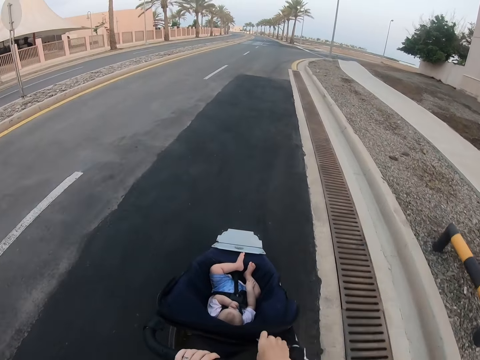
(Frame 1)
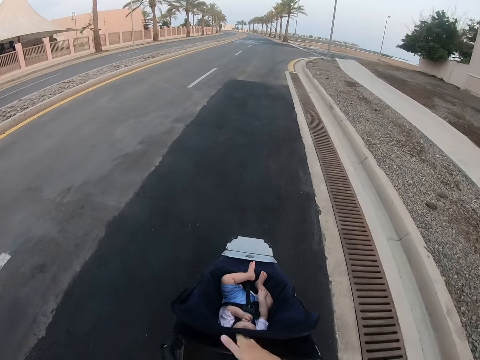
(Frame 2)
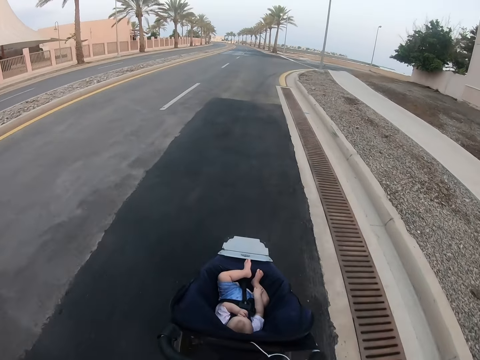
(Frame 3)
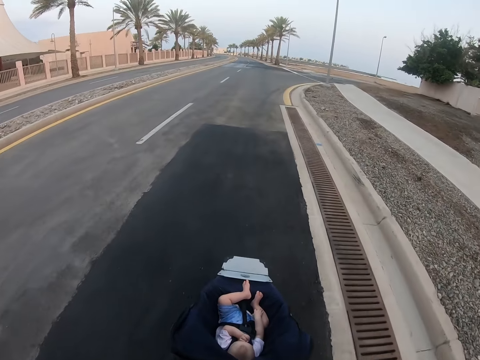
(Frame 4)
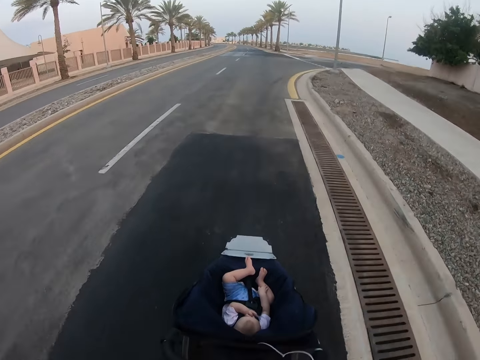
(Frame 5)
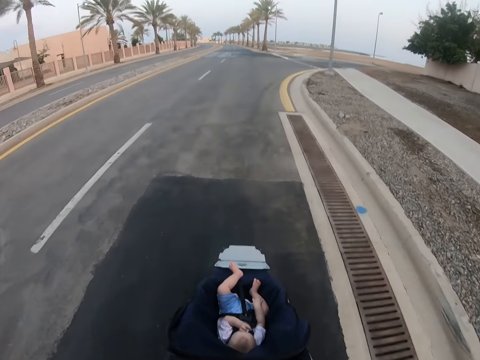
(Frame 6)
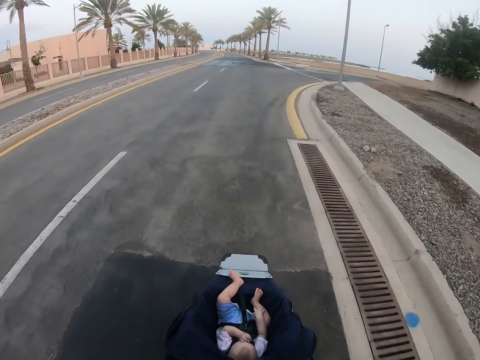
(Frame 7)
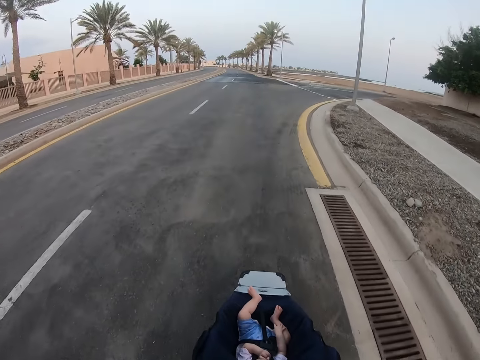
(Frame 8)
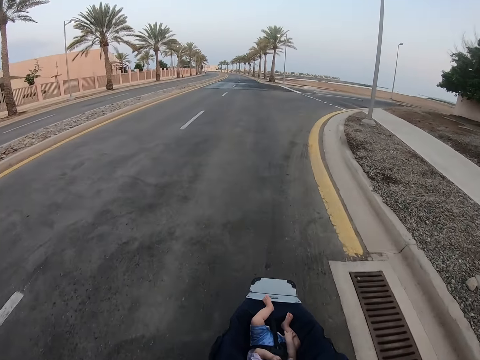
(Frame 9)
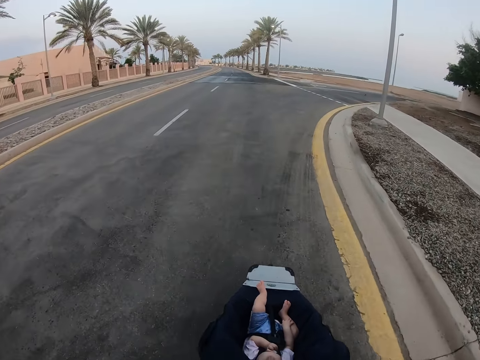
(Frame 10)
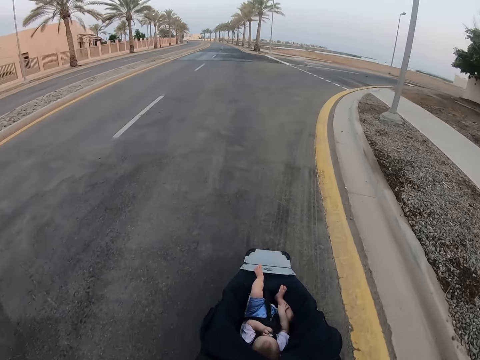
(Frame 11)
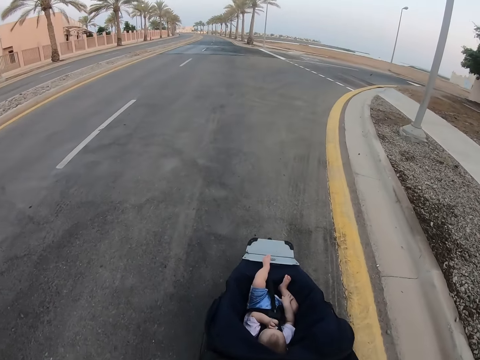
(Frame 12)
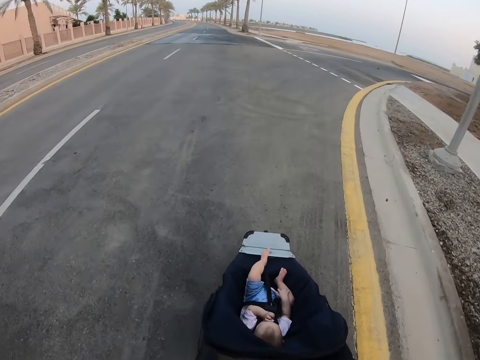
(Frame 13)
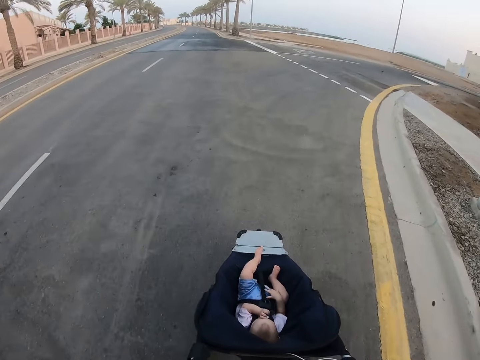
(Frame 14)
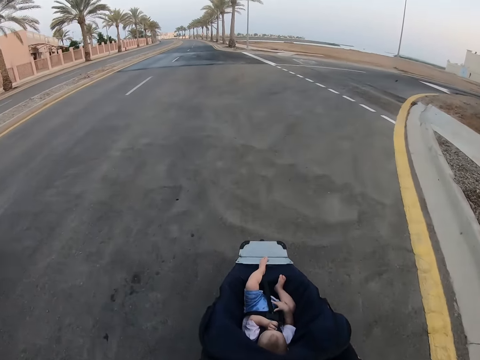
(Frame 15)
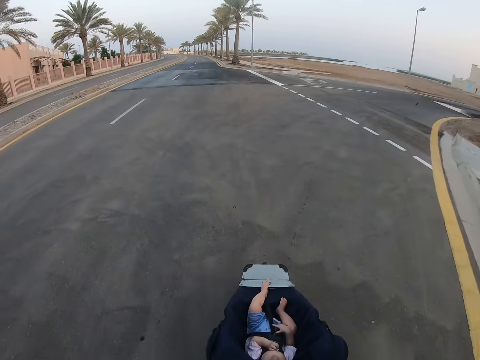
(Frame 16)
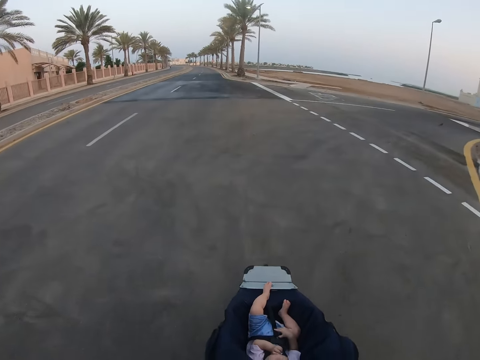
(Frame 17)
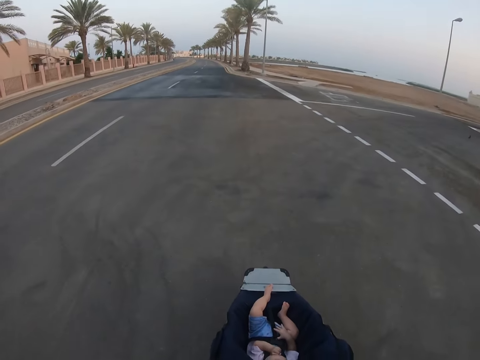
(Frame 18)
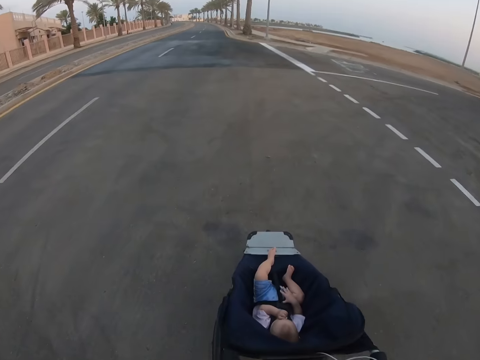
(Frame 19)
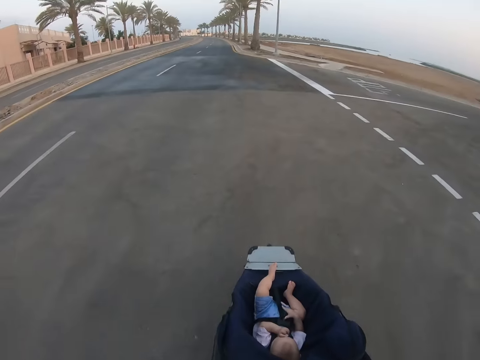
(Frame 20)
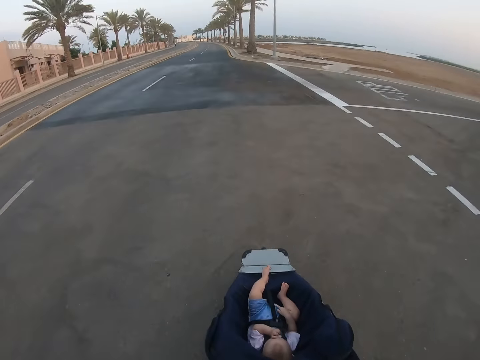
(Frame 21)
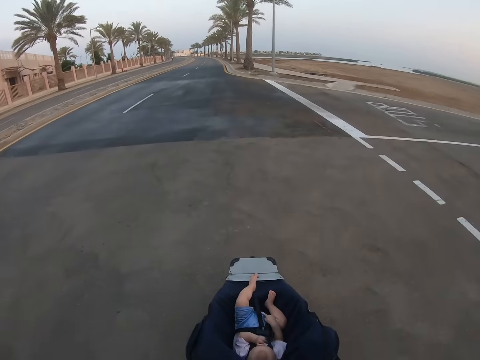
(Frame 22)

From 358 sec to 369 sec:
The camera wearer puts his phone in the stroller or a bag. They push the baby stroller.

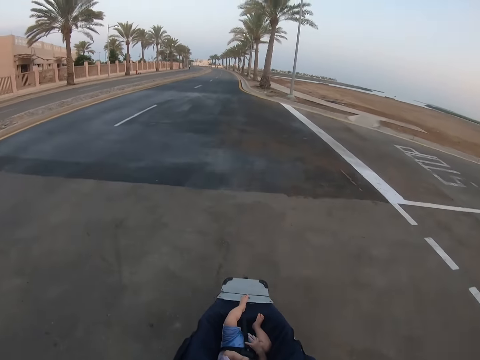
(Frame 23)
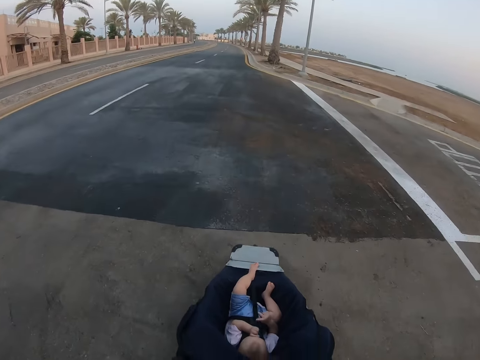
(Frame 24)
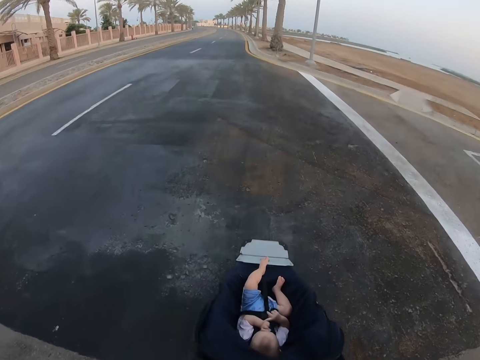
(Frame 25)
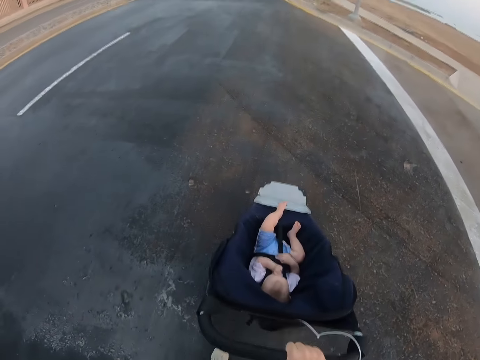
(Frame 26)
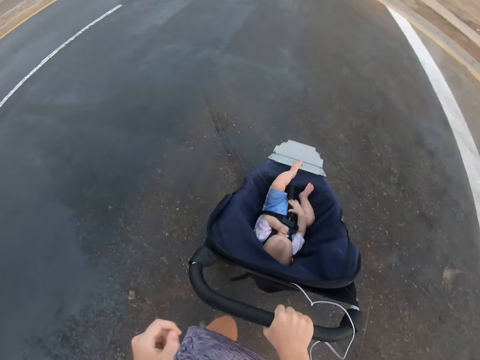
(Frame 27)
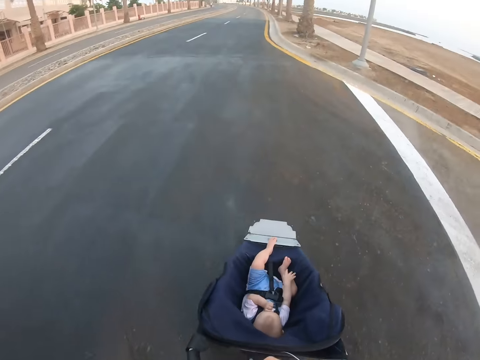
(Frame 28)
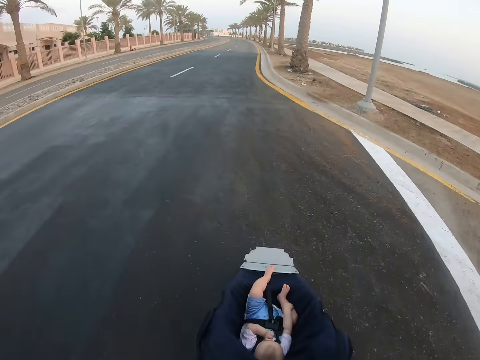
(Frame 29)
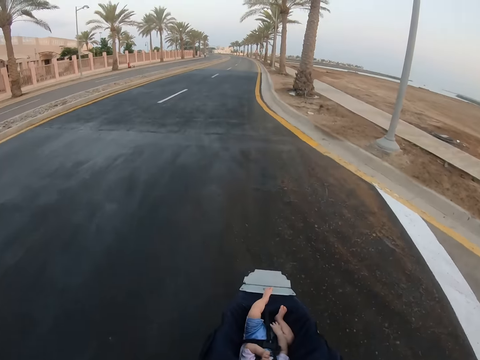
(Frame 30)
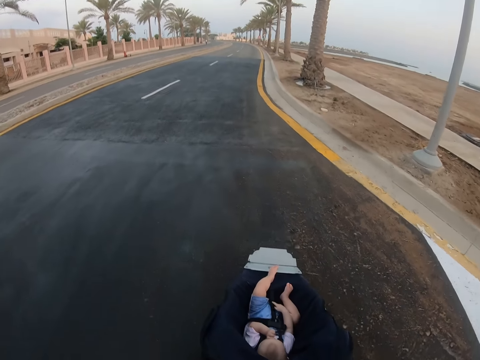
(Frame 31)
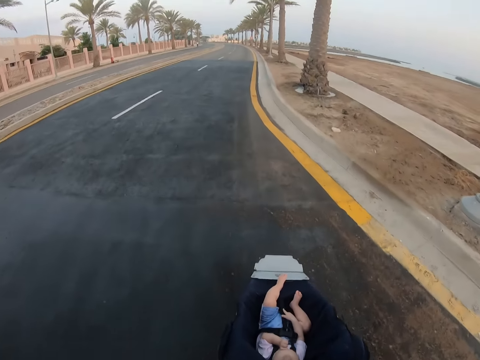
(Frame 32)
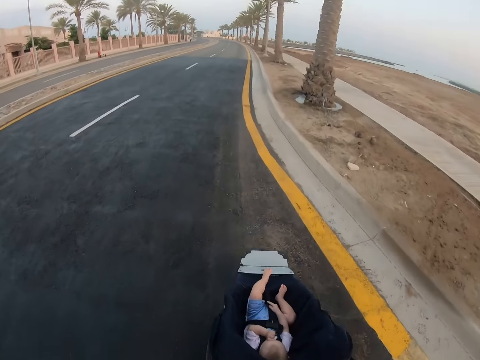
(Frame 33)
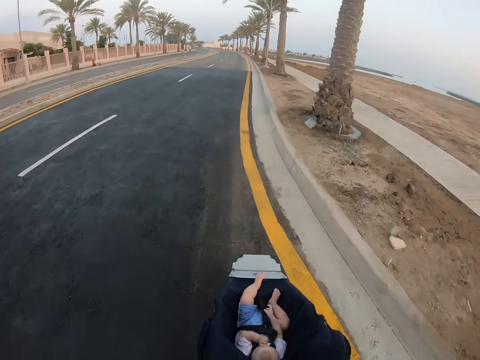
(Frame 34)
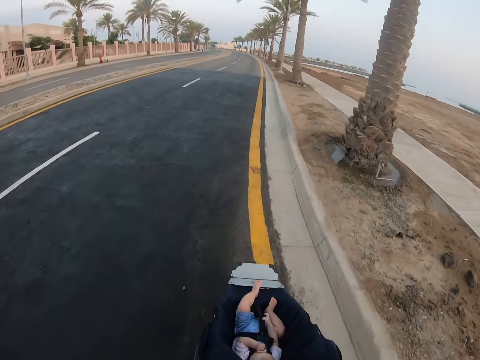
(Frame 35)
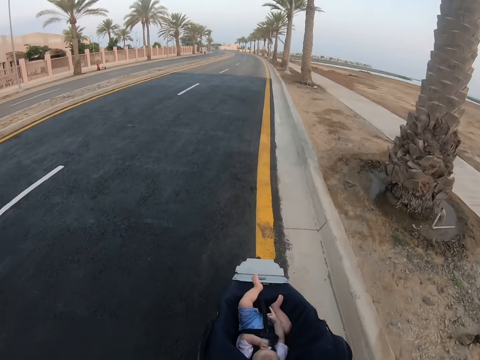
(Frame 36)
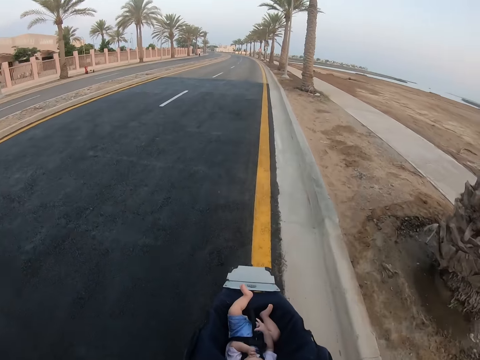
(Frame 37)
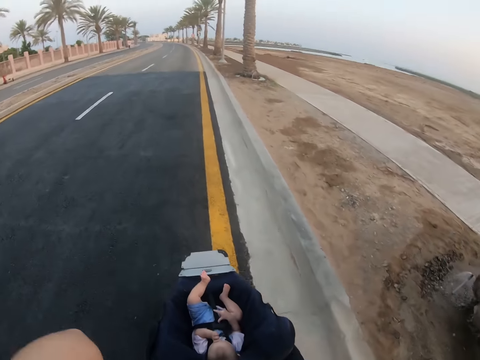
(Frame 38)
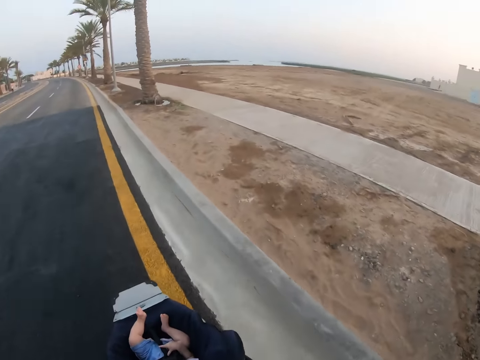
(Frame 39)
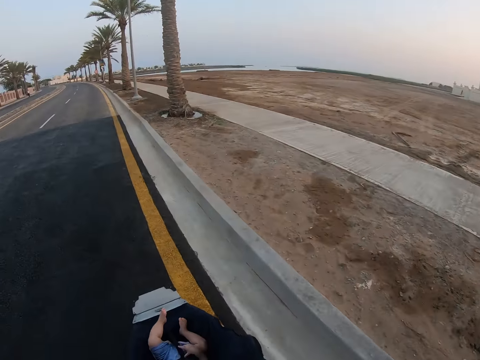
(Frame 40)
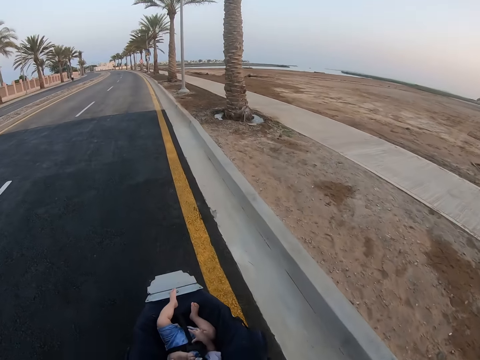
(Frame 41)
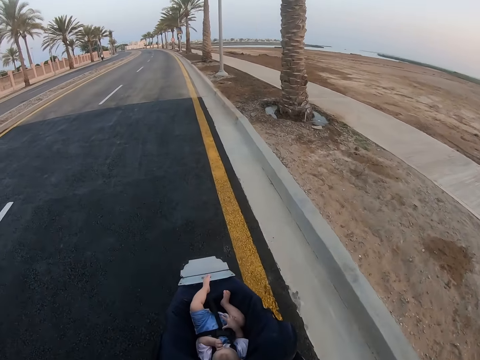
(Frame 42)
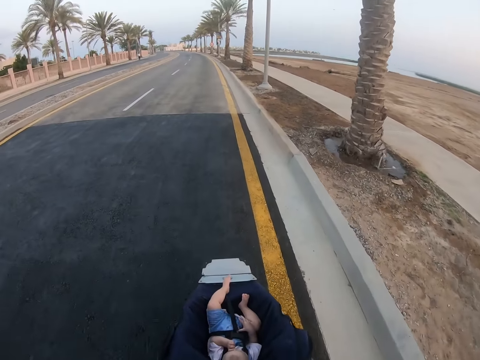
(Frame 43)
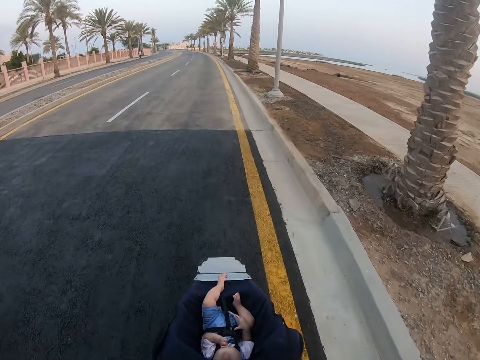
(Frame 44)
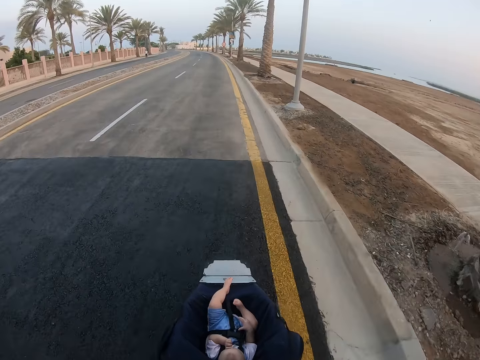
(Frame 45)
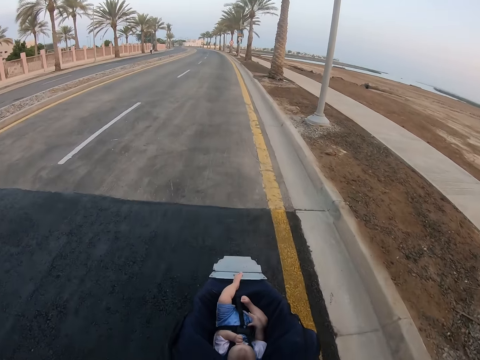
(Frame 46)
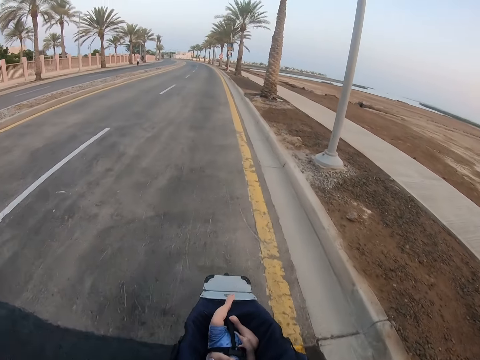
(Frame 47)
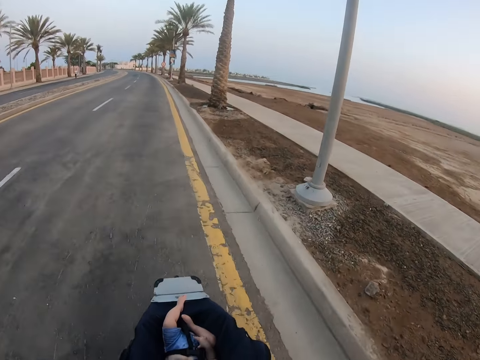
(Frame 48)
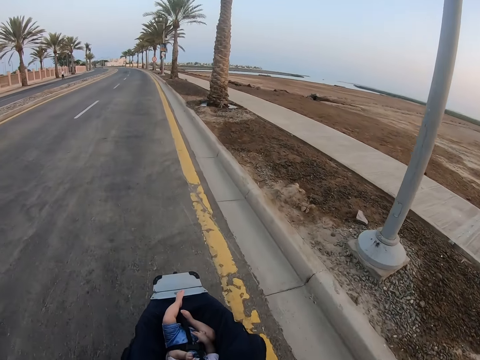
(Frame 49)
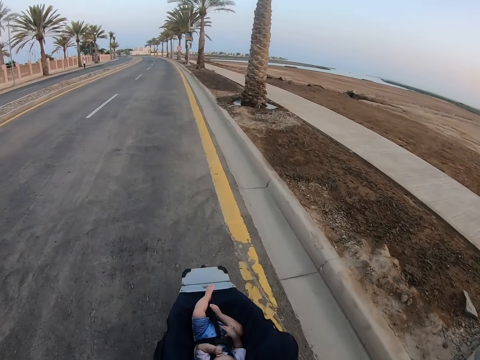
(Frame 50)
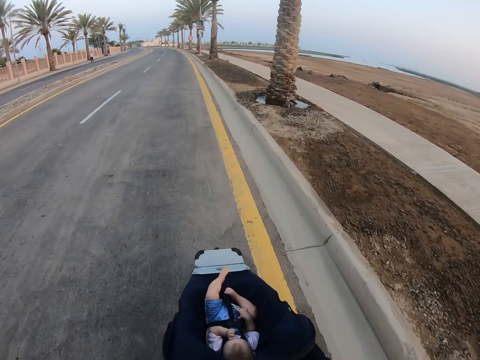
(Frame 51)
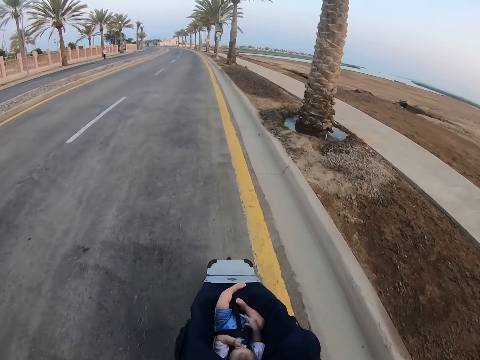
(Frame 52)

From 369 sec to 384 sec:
The camera wearer stares at the baby. They push the baby stroller. They look around. They push the baby stroller.
